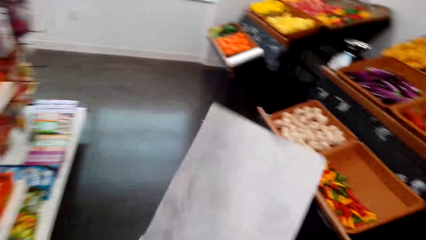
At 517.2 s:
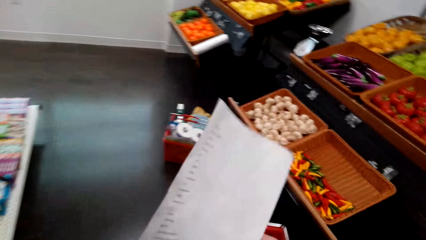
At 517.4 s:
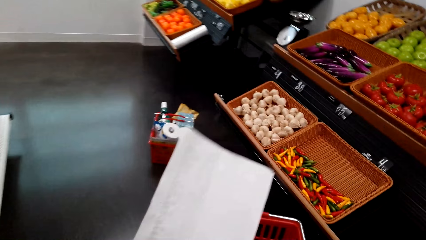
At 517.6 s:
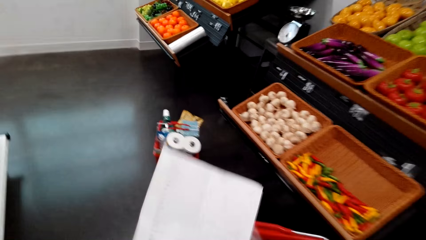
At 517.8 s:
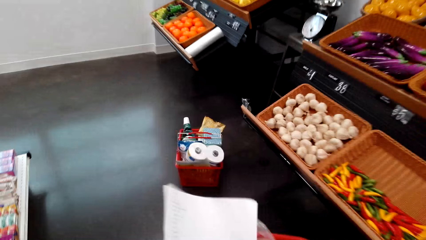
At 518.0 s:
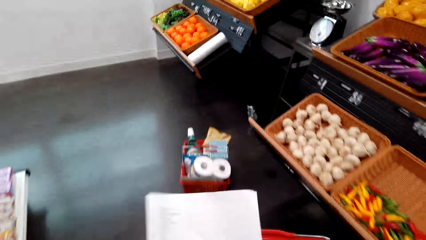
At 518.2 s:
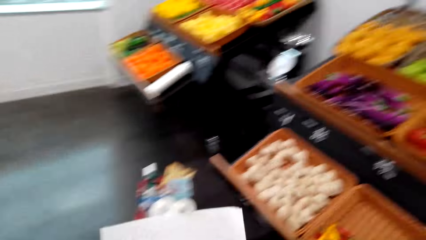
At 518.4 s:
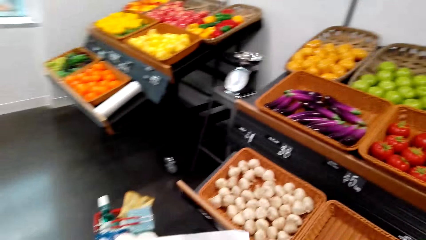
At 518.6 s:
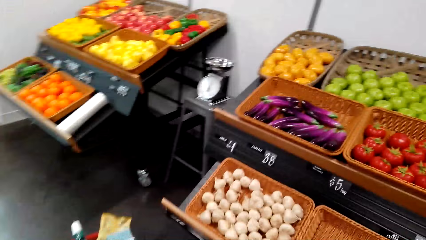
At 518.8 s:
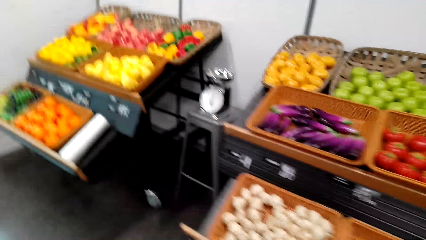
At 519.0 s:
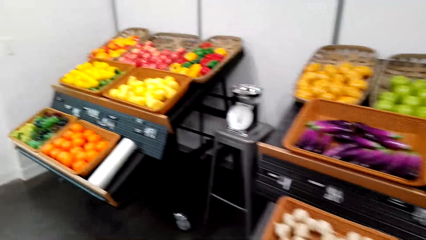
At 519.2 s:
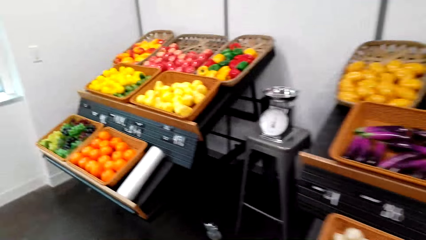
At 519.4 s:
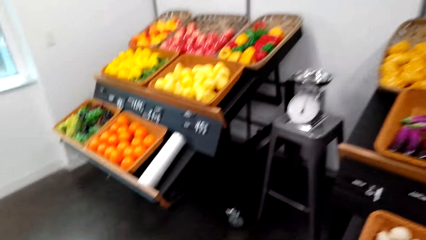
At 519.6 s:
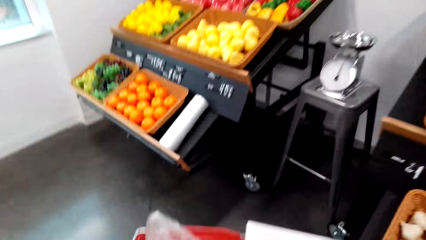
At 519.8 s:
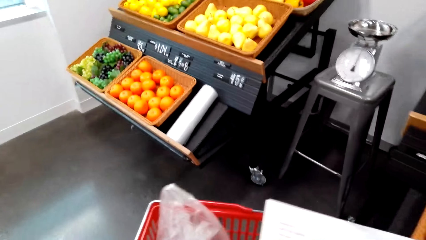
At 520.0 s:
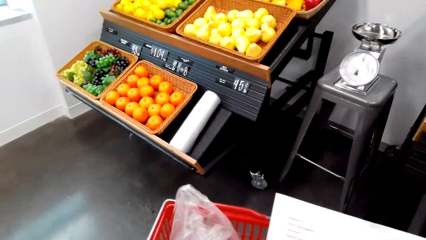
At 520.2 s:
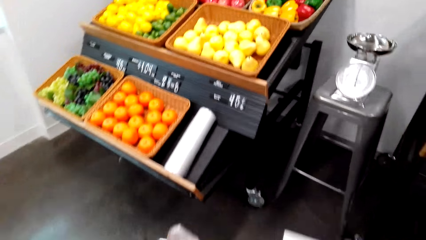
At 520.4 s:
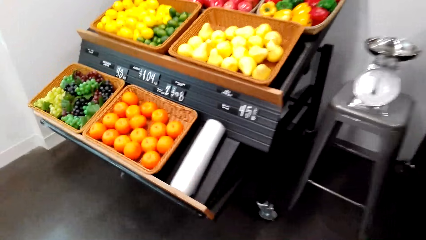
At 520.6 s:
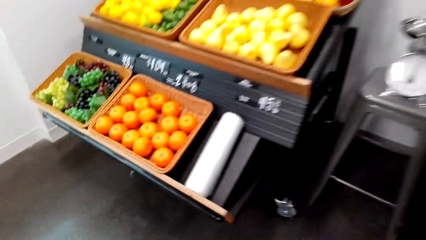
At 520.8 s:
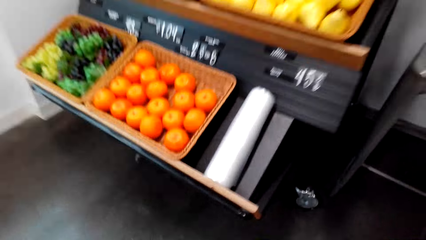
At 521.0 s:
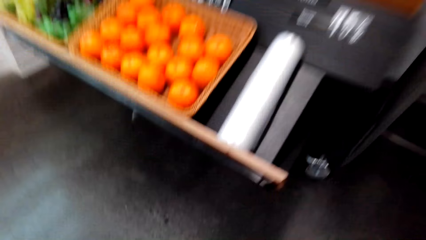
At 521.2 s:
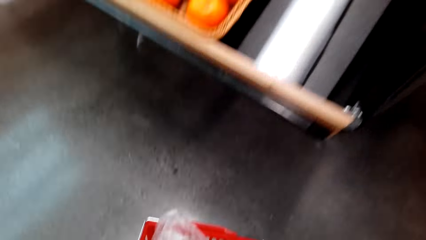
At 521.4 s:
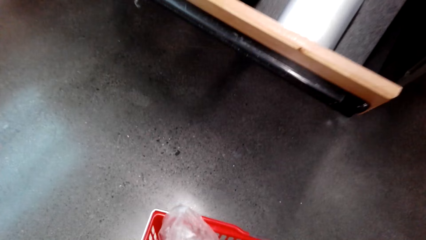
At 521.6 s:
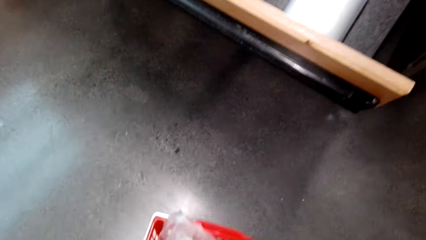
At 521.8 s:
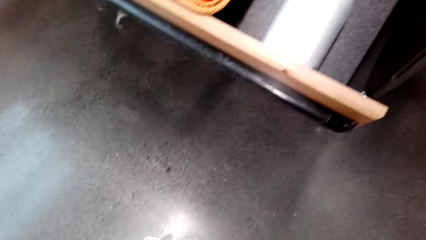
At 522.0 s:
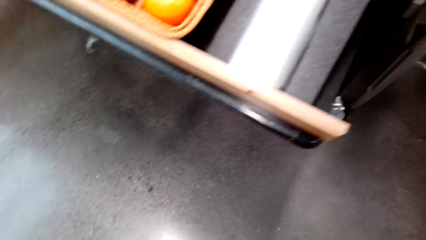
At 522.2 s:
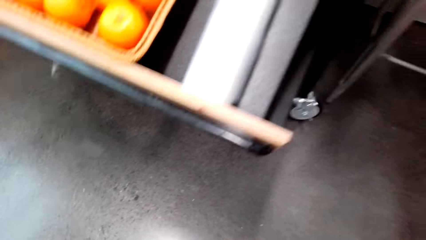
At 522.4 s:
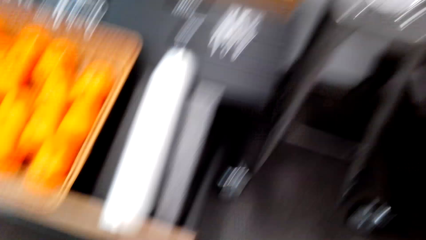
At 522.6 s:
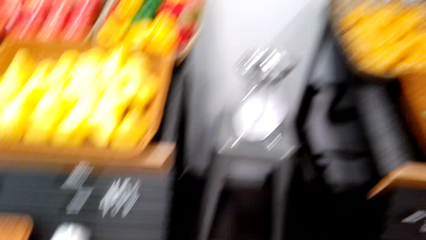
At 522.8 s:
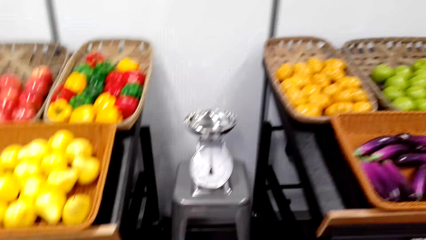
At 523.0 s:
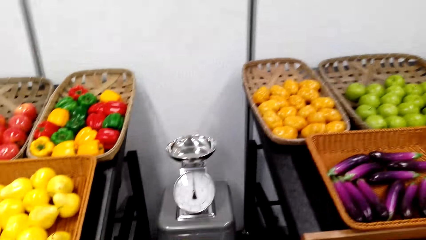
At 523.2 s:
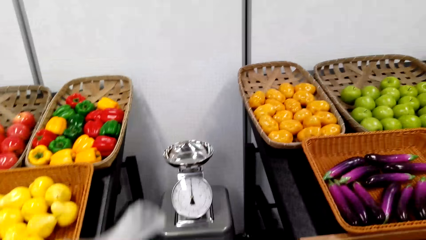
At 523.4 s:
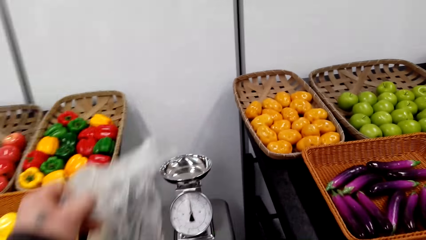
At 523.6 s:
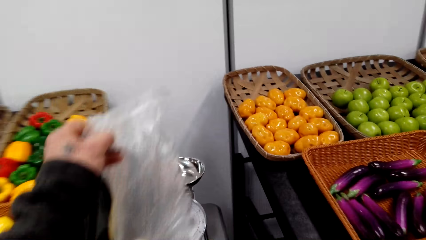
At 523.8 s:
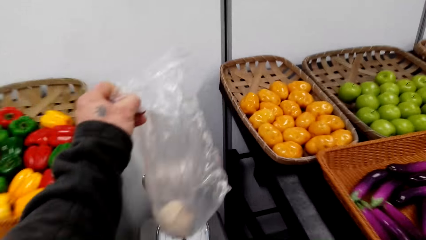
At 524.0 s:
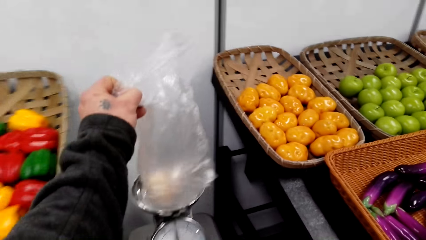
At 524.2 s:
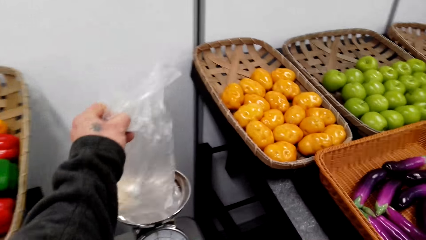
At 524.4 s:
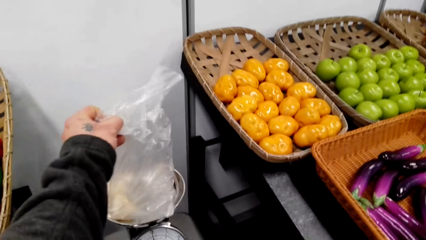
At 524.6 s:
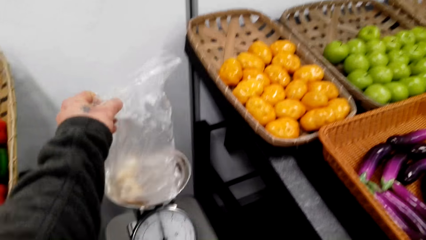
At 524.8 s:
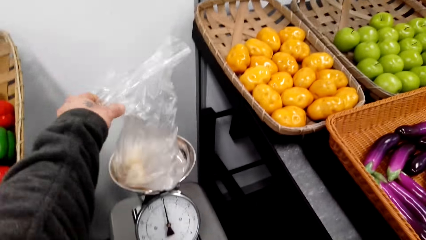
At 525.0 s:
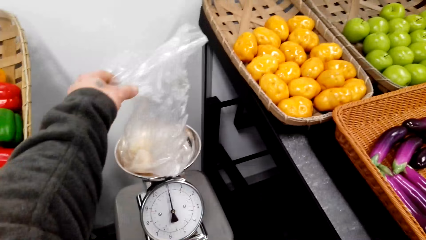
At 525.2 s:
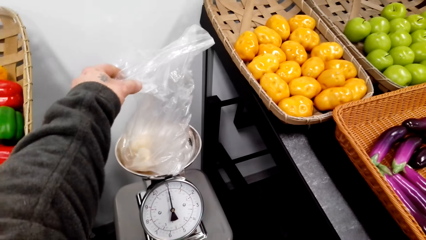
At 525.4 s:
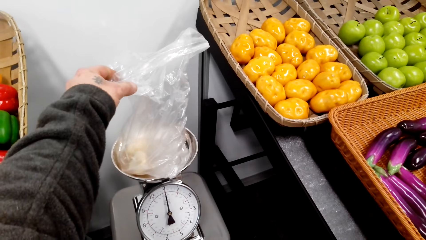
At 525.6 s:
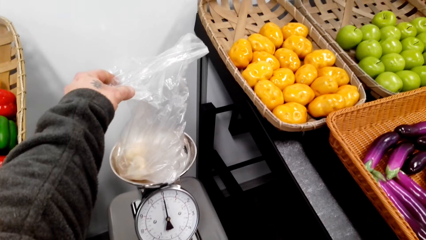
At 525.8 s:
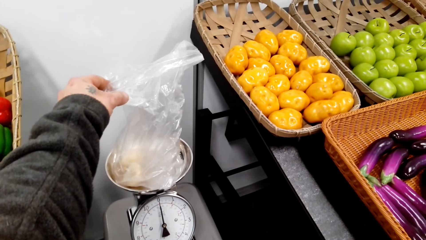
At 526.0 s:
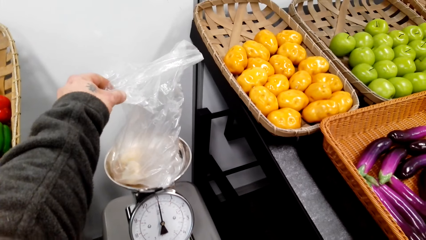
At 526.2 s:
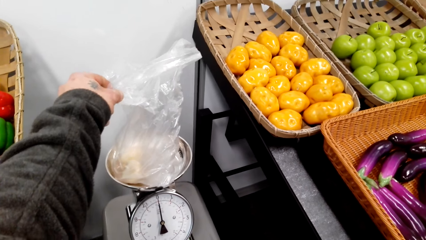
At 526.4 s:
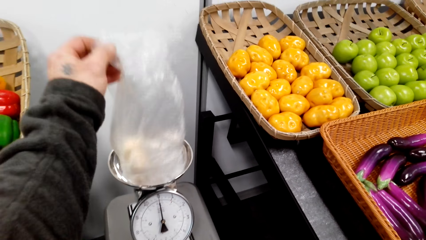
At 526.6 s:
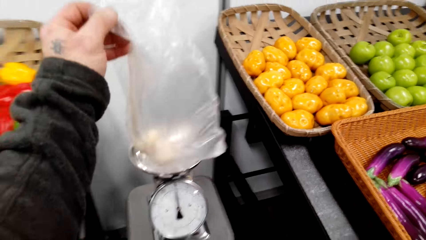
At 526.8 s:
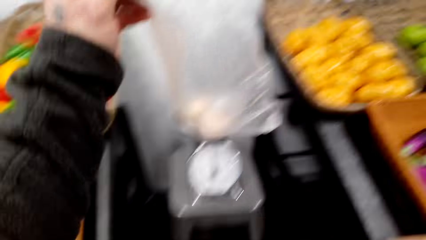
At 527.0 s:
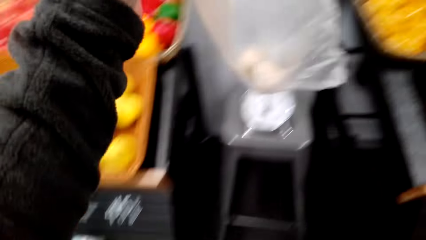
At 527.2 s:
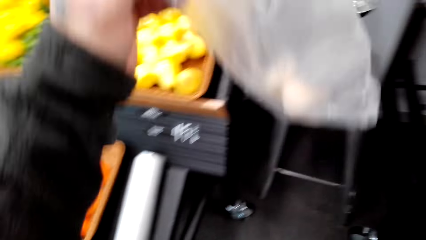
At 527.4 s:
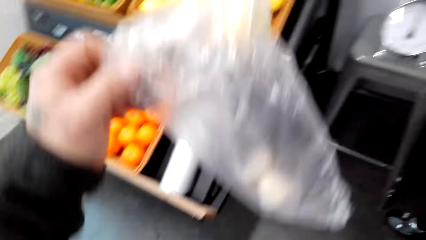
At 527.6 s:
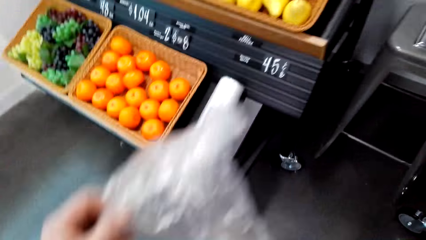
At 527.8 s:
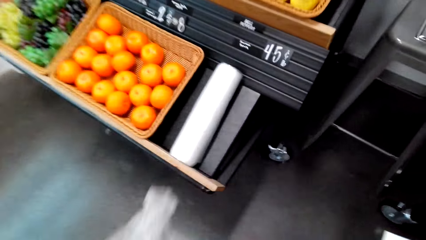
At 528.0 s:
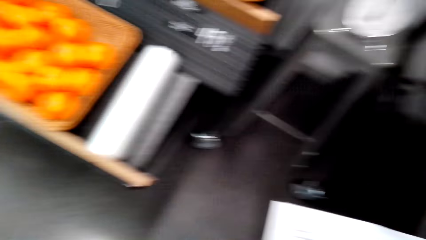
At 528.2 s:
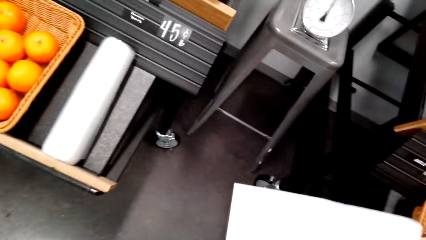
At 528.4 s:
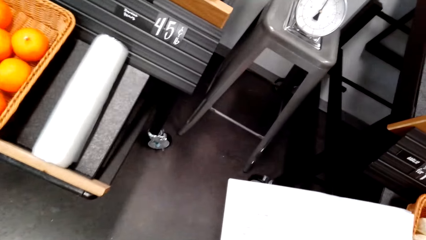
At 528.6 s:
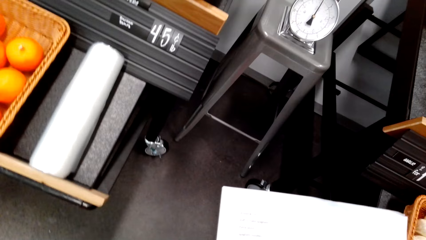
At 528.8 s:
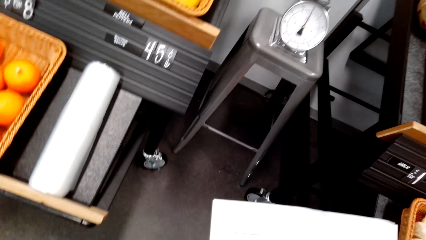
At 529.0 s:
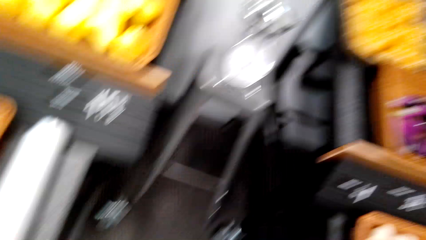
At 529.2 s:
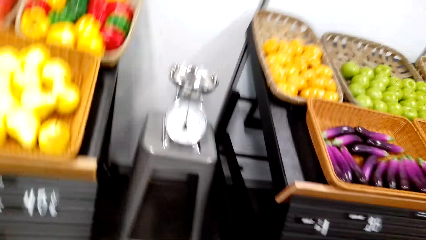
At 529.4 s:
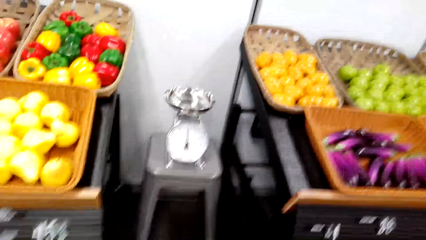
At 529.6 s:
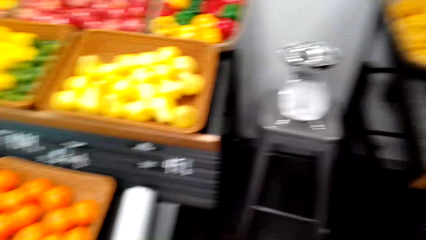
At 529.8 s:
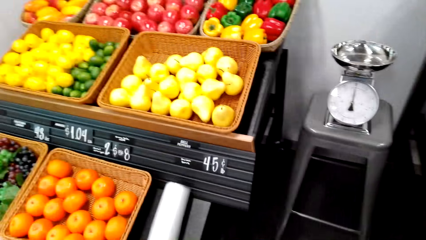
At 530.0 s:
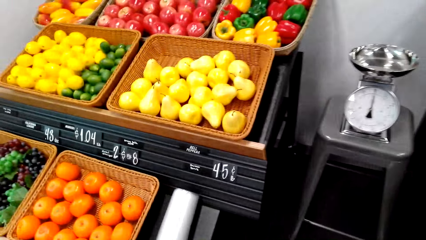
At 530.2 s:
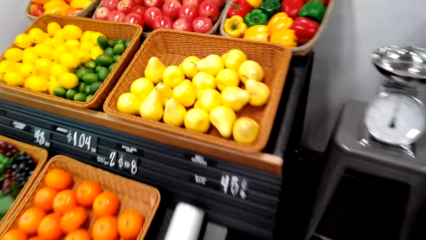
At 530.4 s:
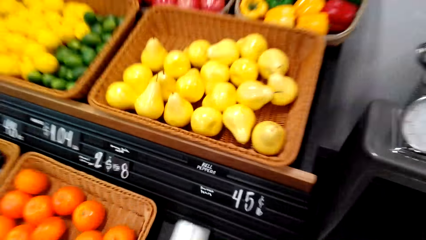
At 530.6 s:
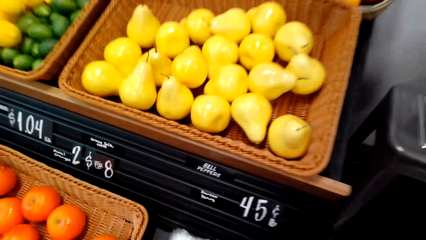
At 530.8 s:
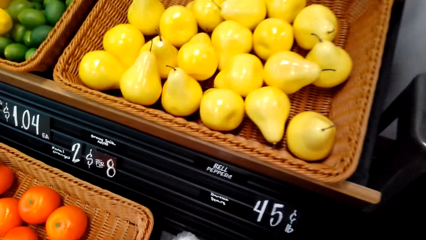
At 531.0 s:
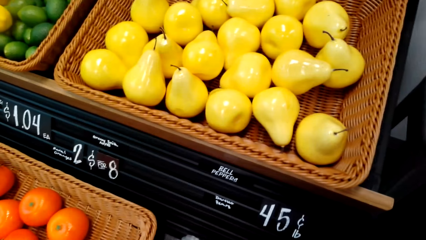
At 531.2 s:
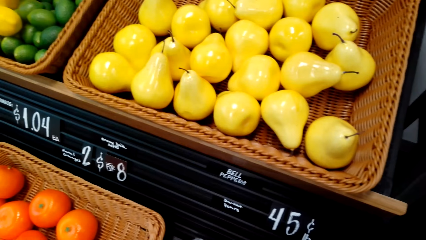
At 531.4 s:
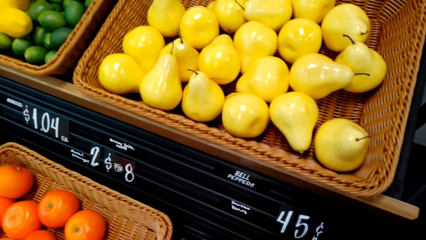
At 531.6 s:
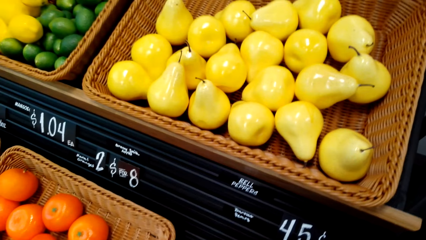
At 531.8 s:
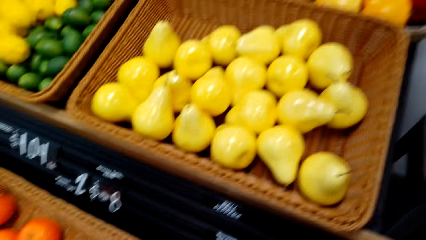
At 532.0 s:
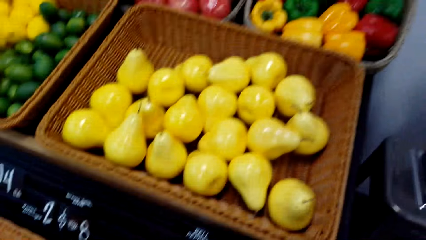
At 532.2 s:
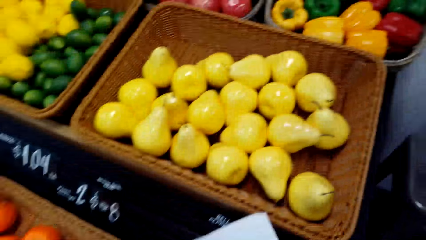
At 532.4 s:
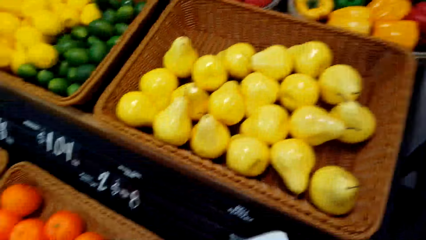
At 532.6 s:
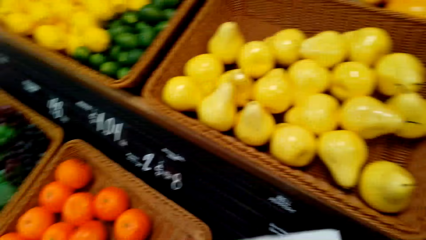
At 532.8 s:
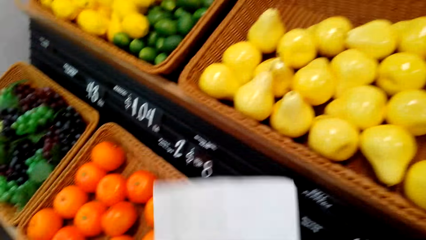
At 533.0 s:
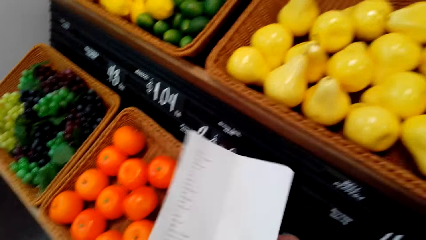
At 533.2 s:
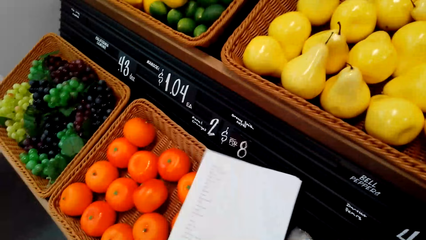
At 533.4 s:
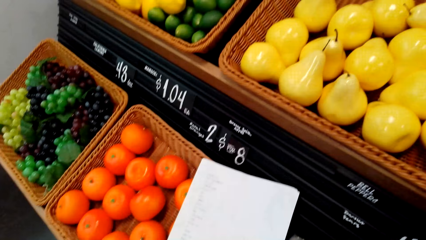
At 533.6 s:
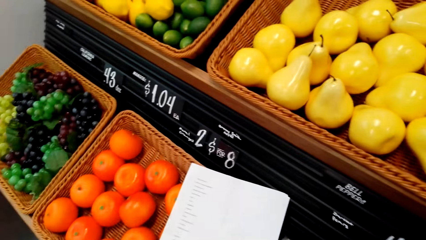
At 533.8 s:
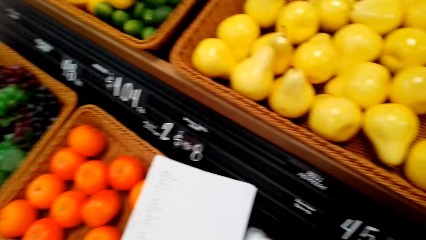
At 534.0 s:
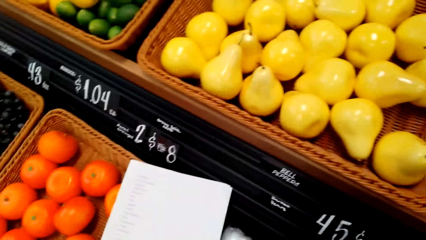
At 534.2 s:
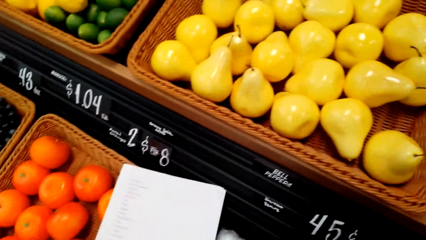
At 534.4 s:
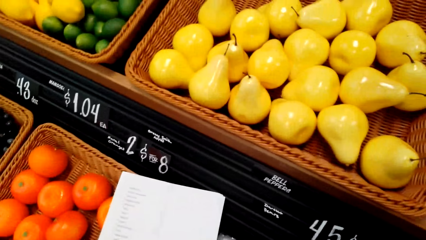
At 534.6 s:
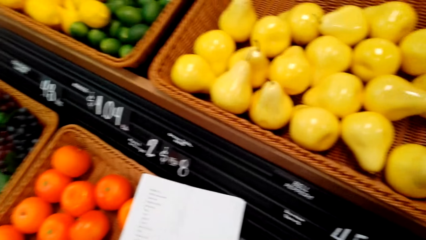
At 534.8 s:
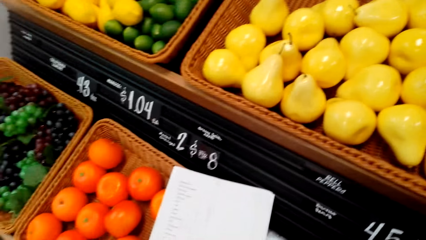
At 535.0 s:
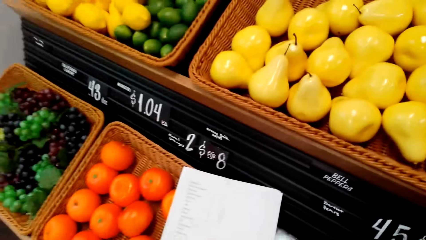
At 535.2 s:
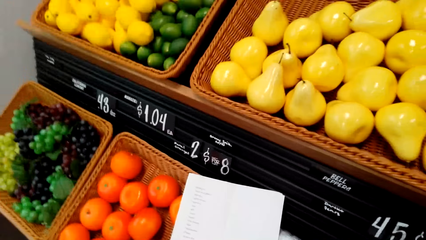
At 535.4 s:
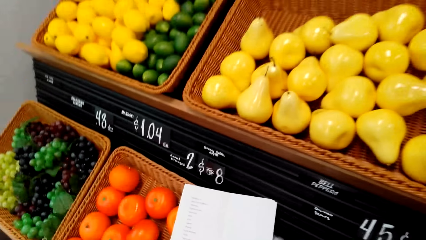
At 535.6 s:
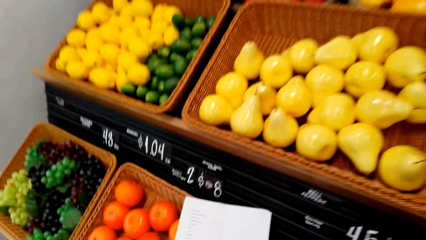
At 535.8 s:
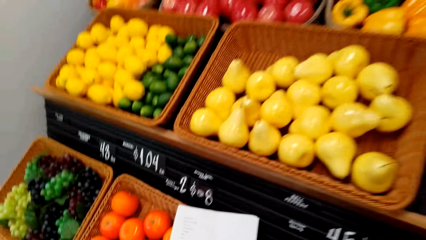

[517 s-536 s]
The camera wearer walks around. They look at the paper. They place the shopping basket on the floor. They place the plastic bag on a weighing scale. They weigh the polythene bag on the weighing machine. They remove the polythene bag from the weighing machine. They look at the paper. They place the sheet of paper on a vegetable display rack.
